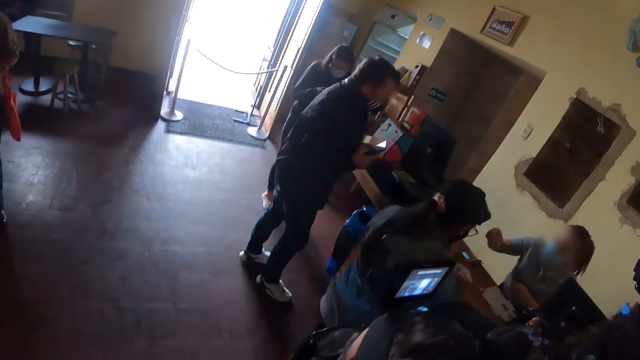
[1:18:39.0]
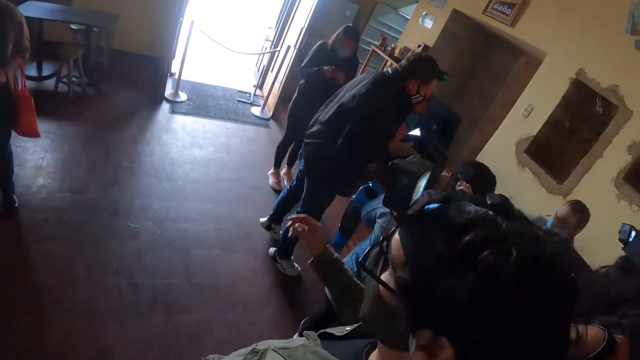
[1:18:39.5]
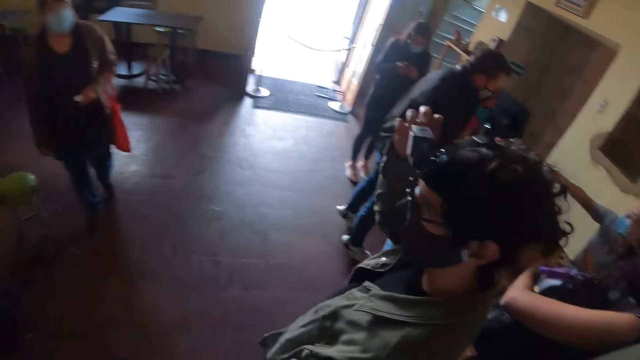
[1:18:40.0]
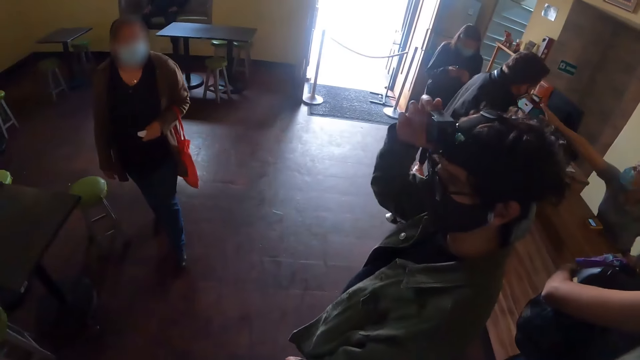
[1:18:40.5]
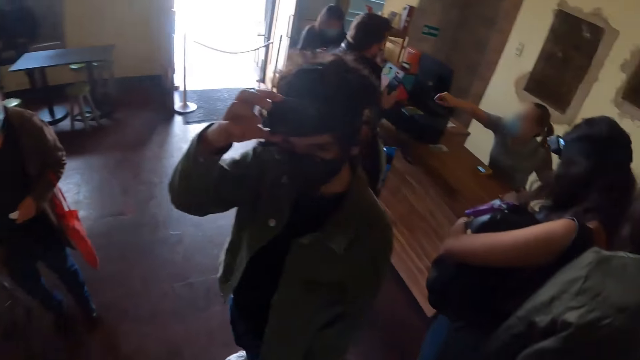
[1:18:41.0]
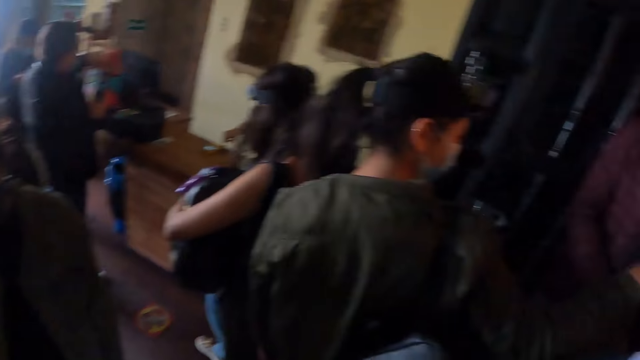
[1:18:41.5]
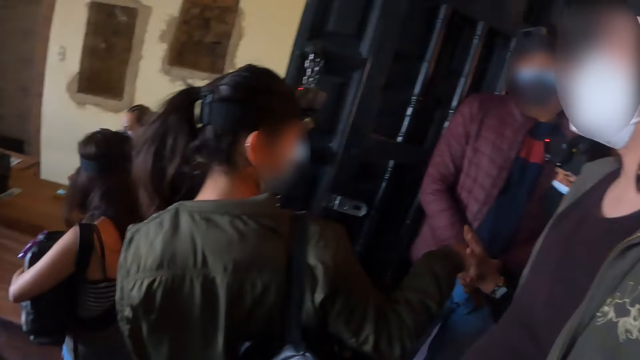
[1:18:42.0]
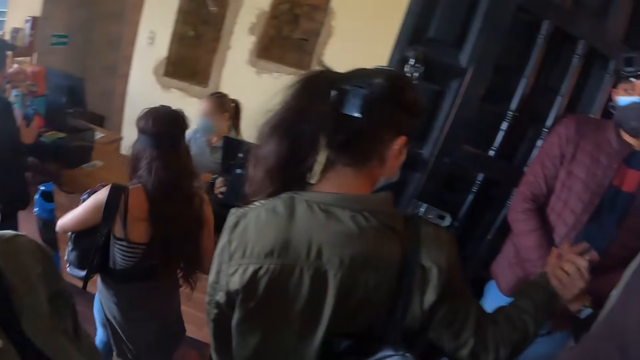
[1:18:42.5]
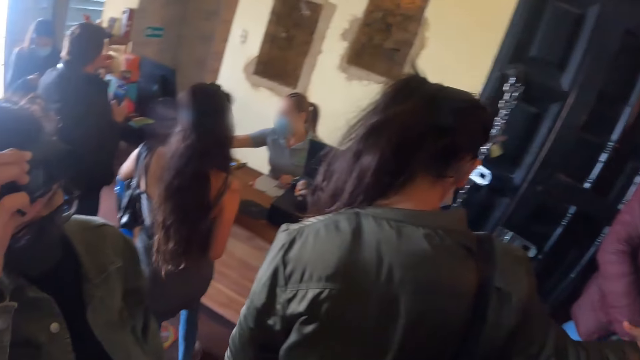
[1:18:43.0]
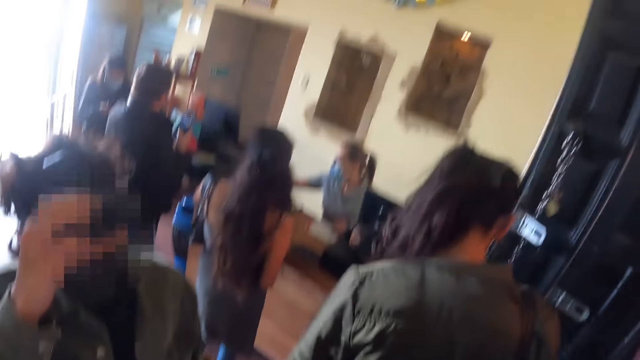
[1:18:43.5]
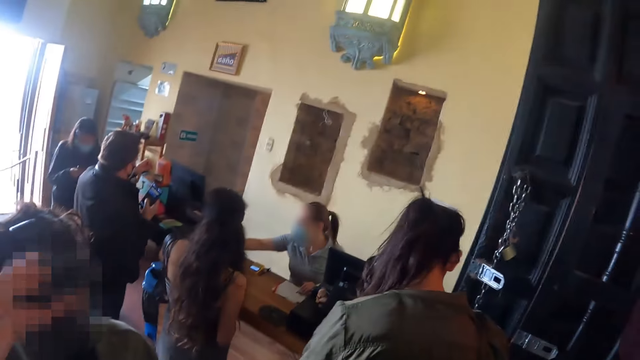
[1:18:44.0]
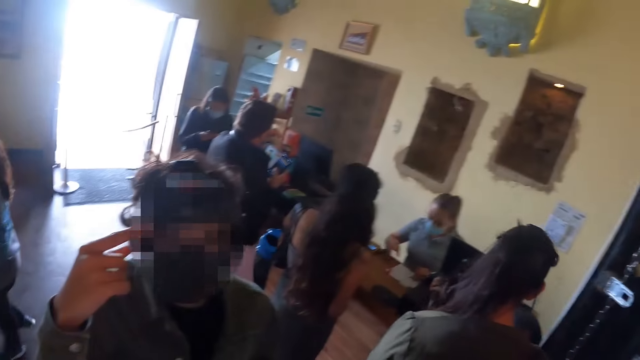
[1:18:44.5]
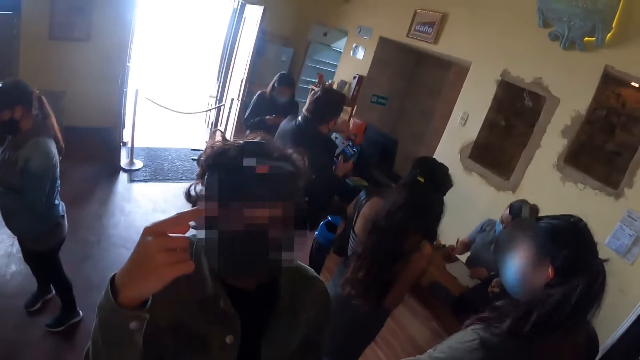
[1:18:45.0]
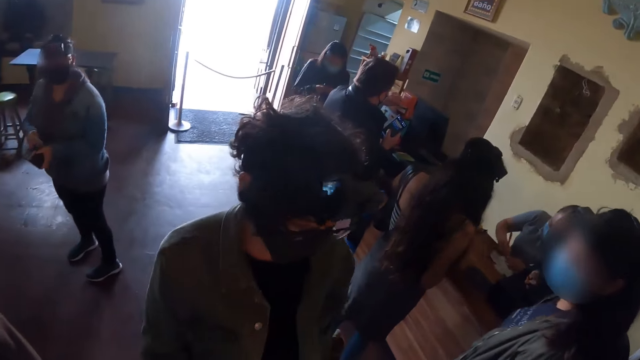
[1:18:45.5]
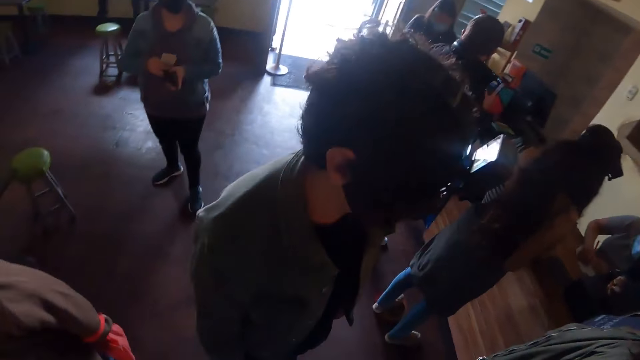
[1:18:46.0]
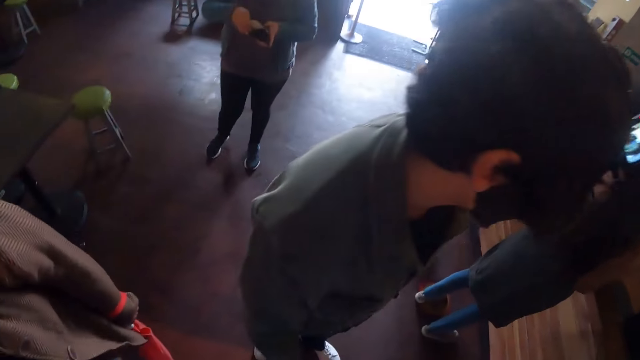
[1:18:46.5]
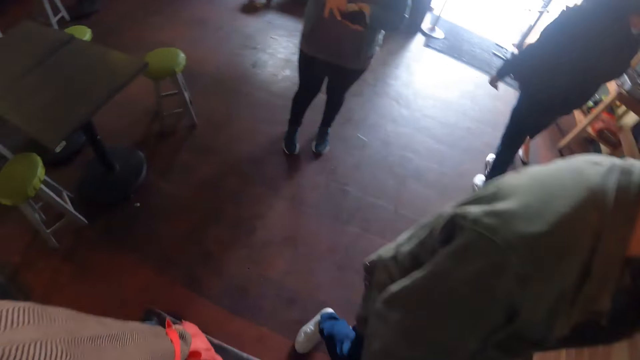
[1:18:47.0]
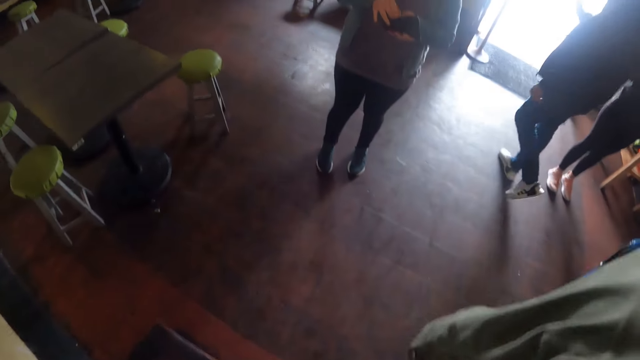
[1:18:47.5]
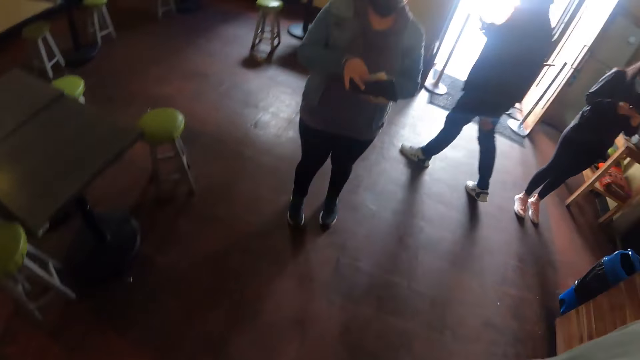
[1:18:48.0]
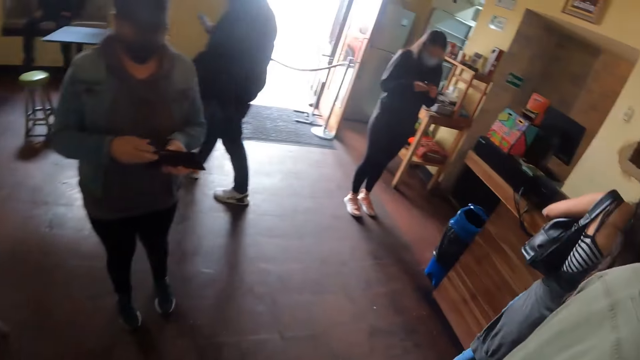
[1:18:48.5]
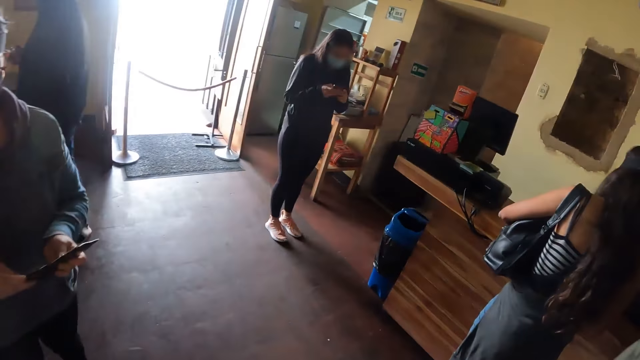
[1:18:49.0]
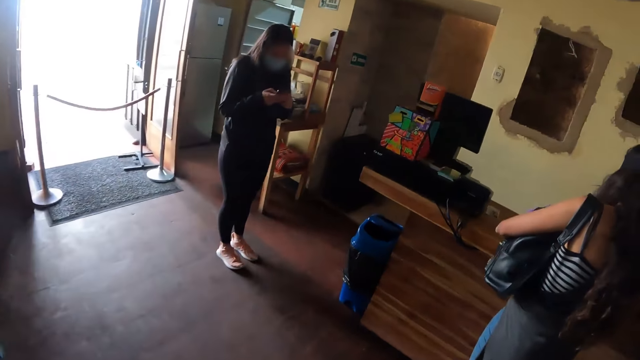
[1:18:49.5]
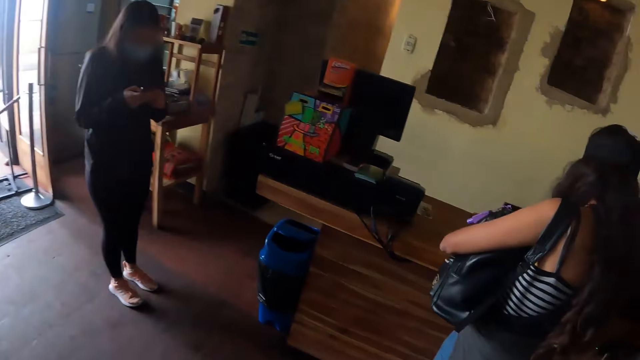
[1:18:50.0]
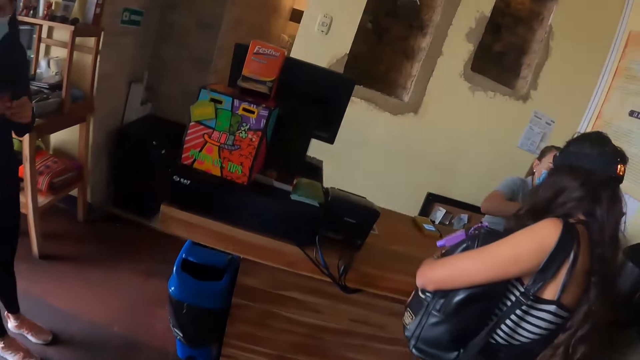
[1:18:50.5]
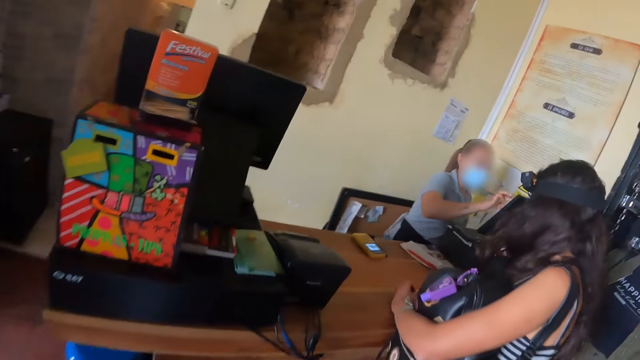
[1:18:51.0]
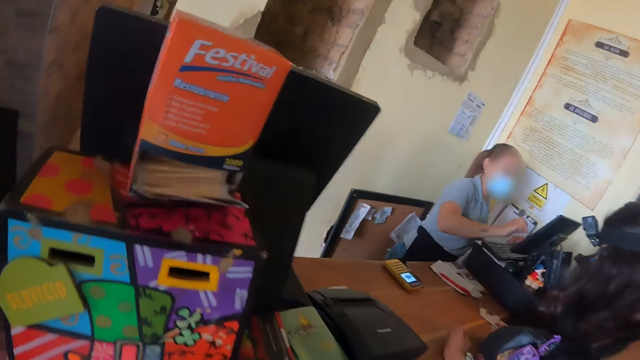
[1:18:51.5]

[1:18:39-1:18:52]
The camera wearer looks around. A man holds a camera, and points a finger. The camera wearer walks towards a woman.

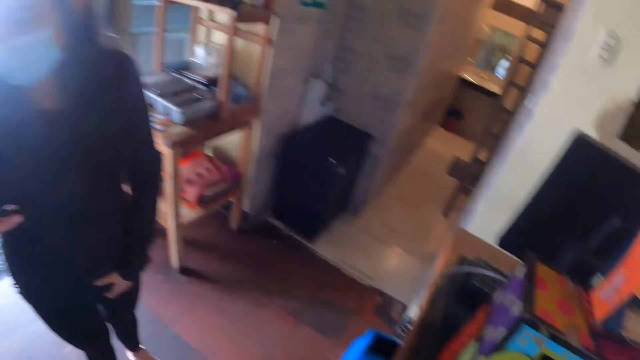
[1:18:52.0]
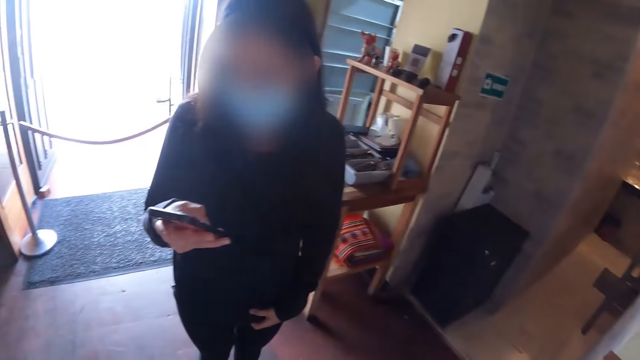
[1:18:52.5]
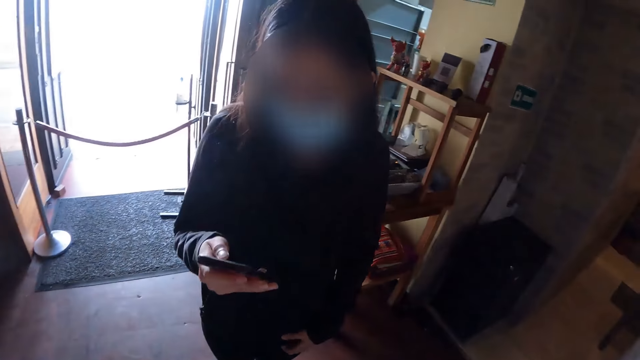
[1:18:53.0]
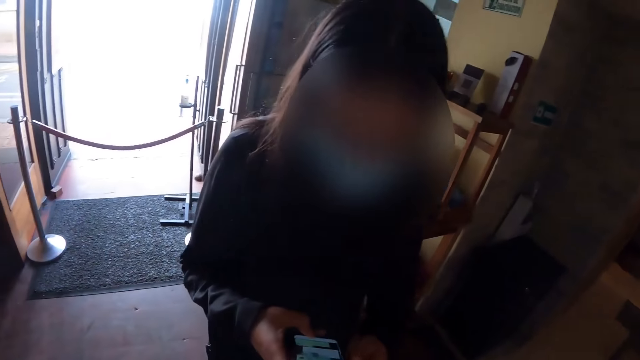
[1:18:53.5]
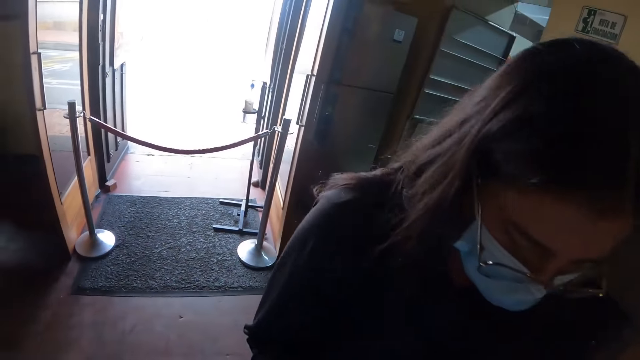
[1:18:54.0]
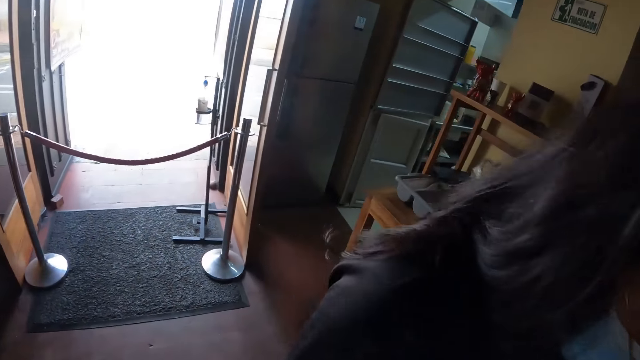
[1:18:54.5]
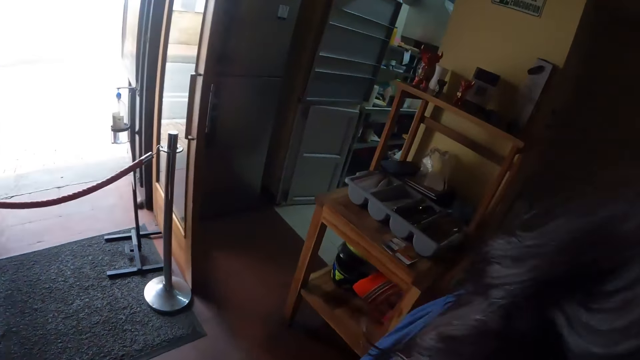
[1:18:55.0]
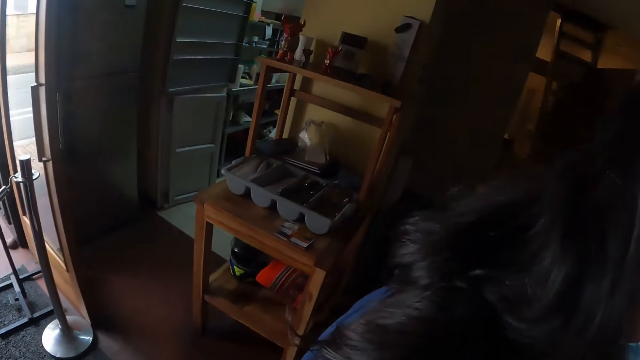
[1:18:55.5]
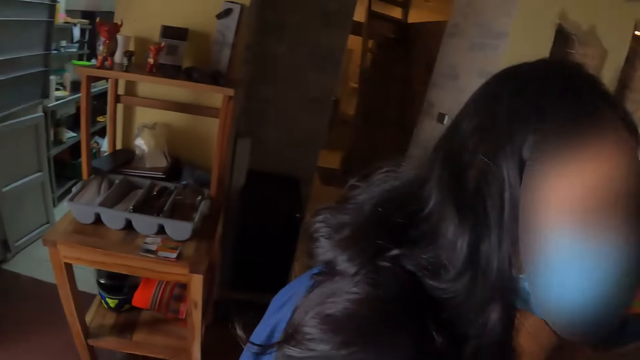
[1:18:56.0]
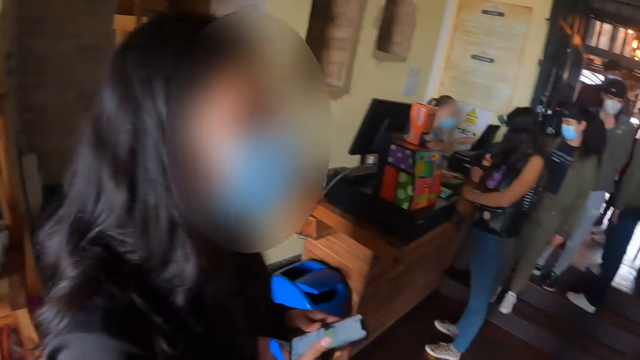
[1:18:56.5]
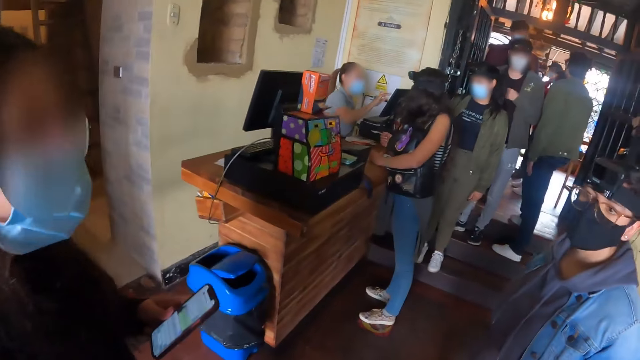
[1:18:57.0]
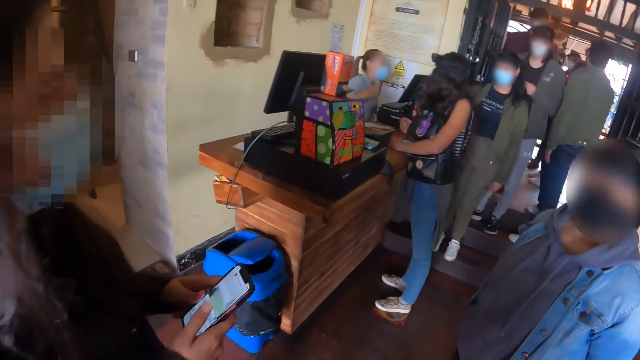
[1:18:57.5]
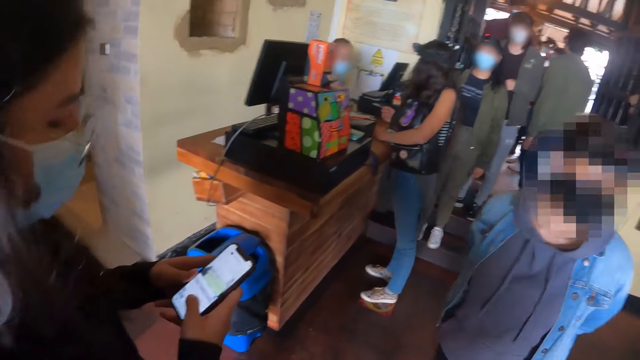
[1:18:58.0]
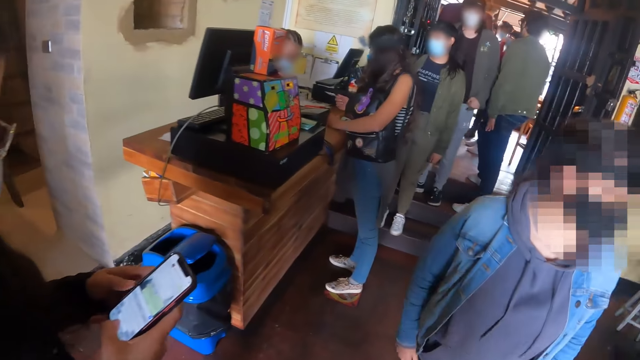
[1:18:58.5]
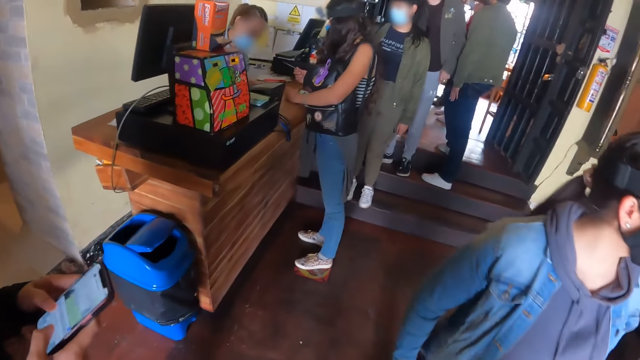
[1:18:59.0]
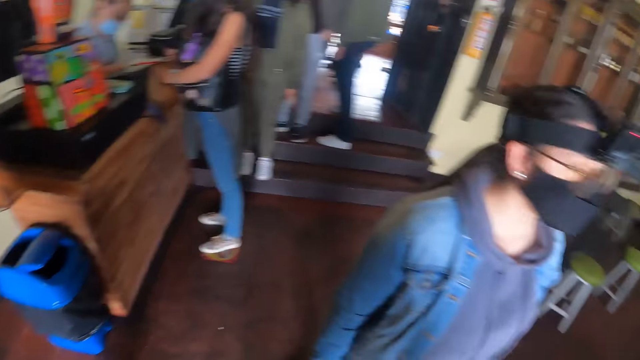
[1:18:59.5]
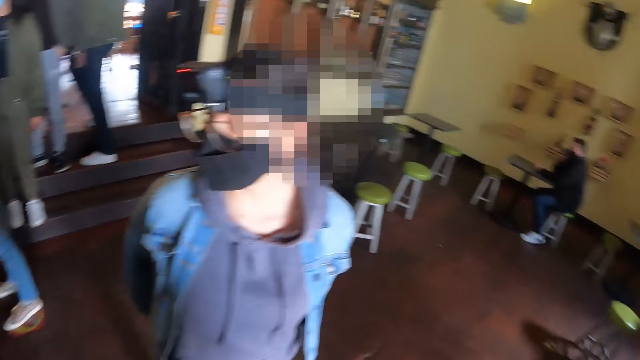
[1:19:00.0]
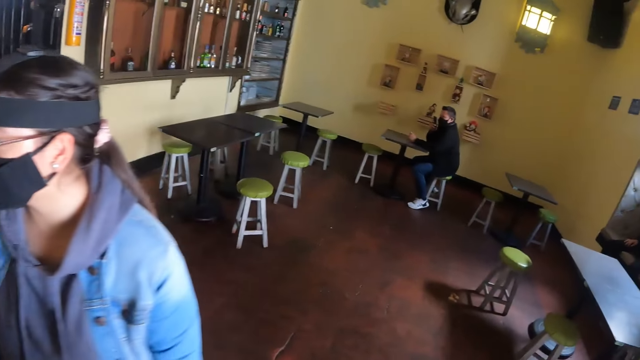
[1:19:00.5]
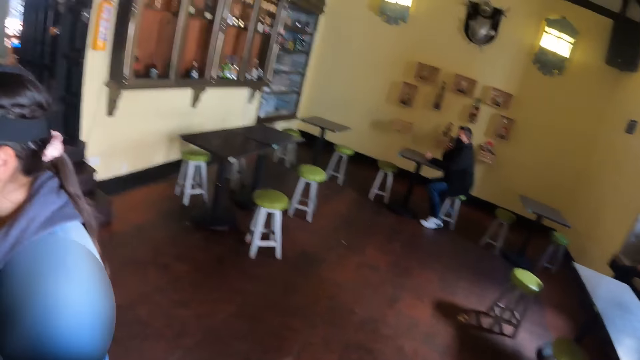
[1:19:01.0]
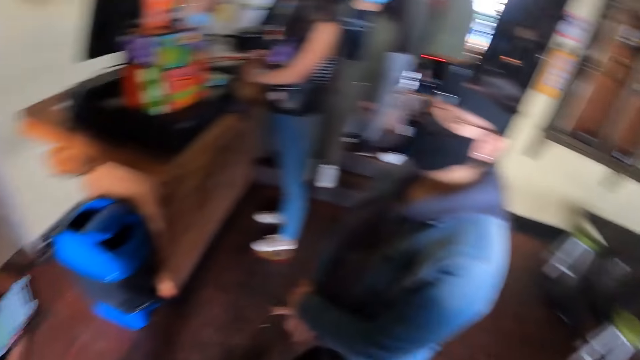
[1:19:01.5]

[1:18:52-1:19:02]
A woman operates a phone. The camera wearer looks at the table. The woman operates the phone. The camera wearer looks around a room.
